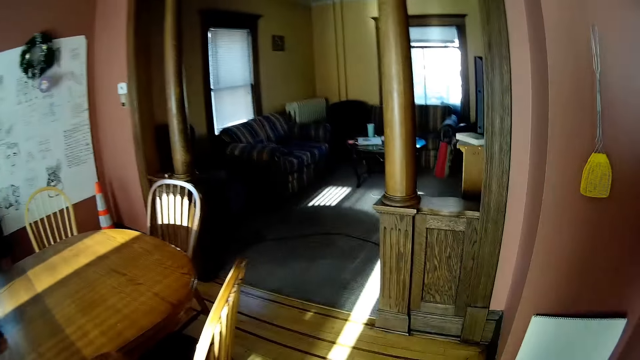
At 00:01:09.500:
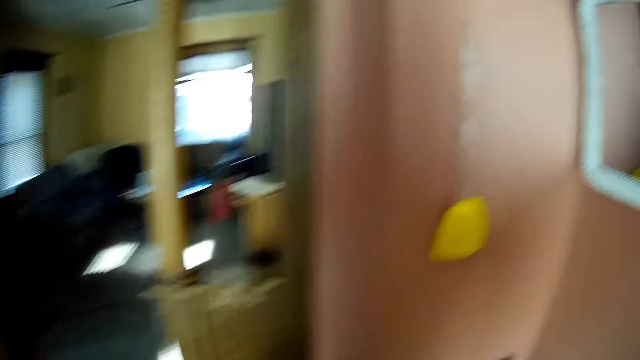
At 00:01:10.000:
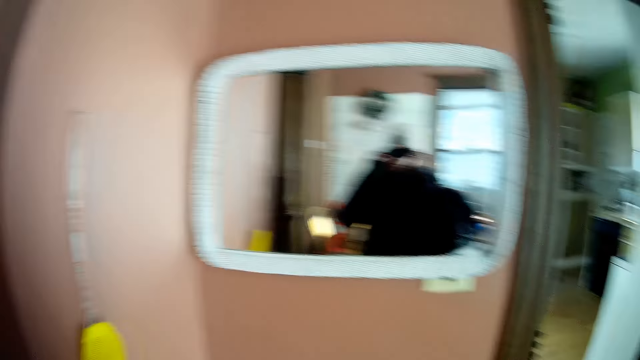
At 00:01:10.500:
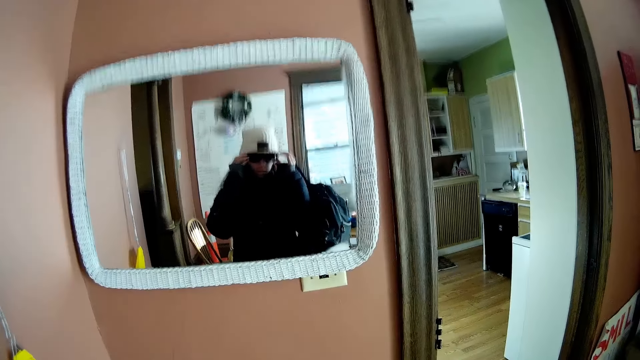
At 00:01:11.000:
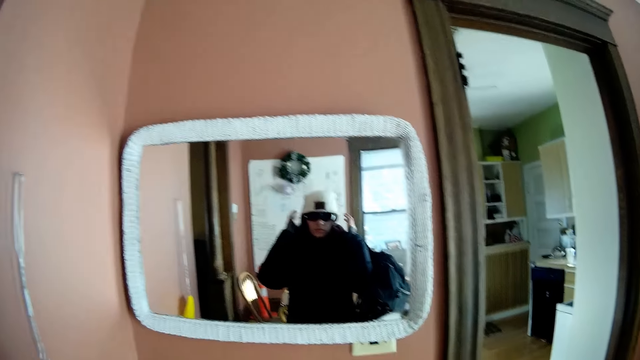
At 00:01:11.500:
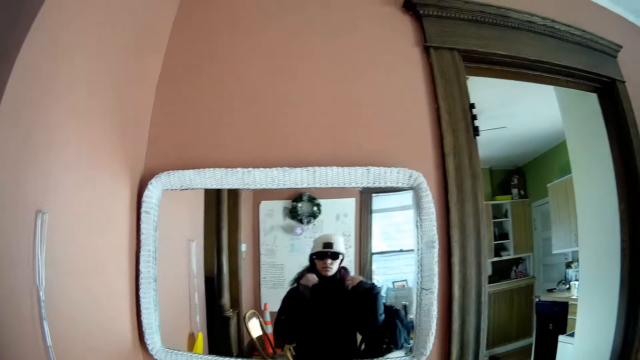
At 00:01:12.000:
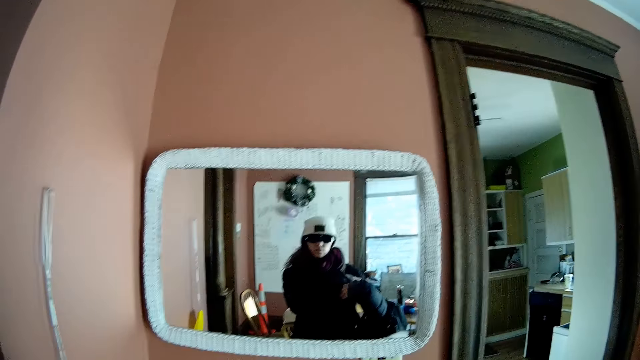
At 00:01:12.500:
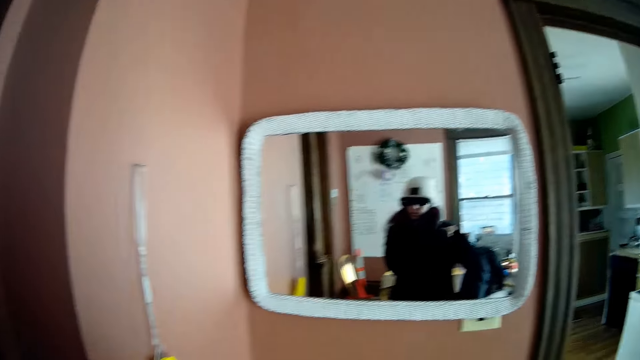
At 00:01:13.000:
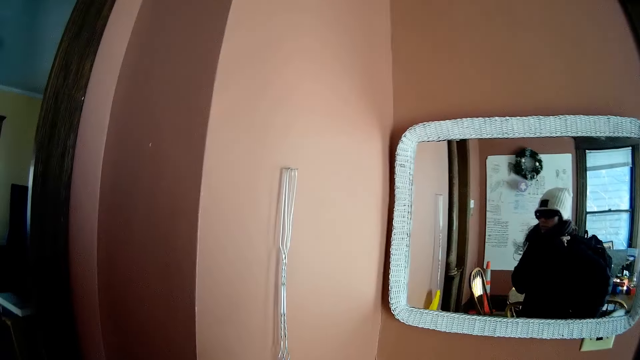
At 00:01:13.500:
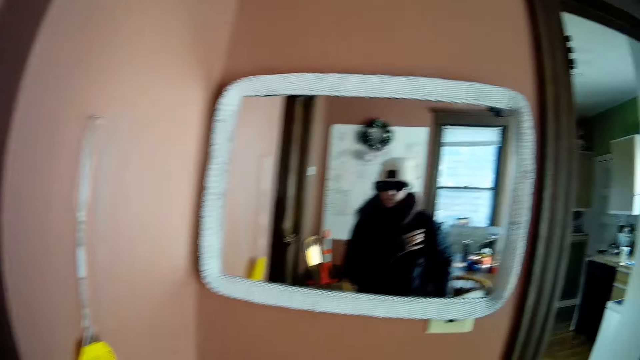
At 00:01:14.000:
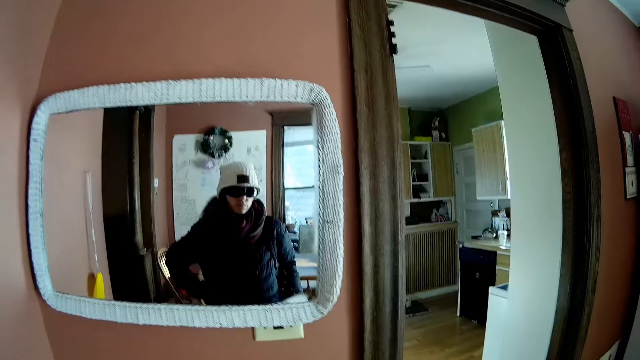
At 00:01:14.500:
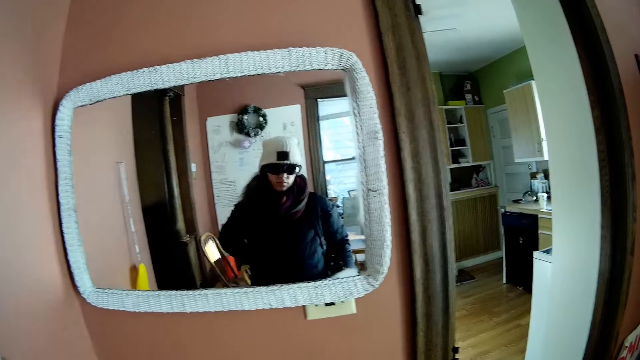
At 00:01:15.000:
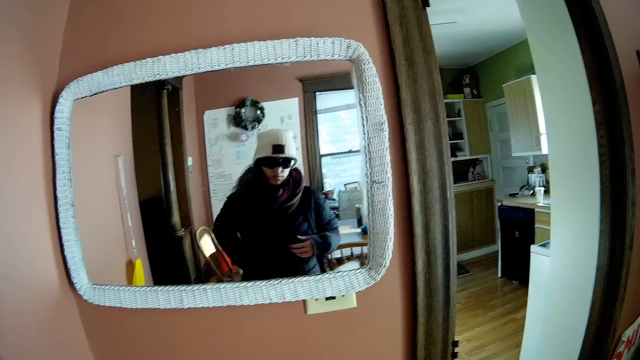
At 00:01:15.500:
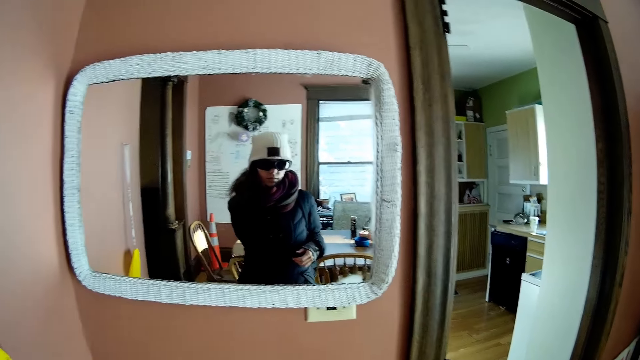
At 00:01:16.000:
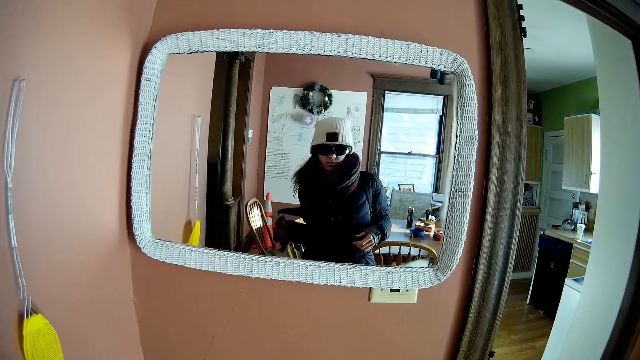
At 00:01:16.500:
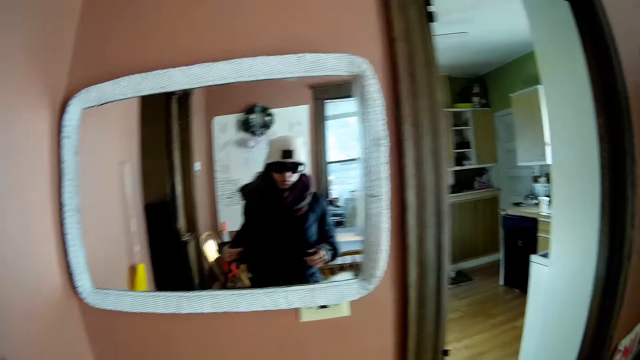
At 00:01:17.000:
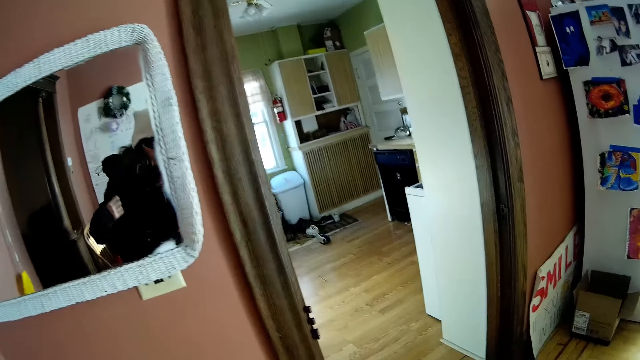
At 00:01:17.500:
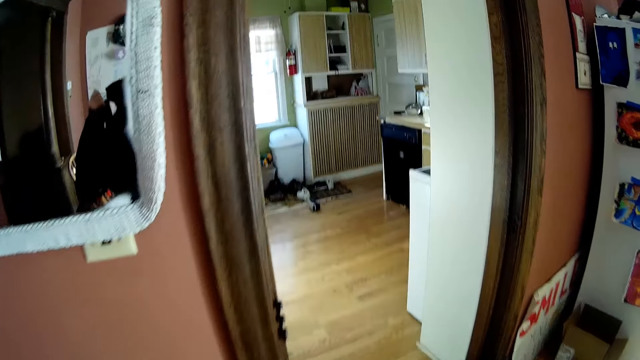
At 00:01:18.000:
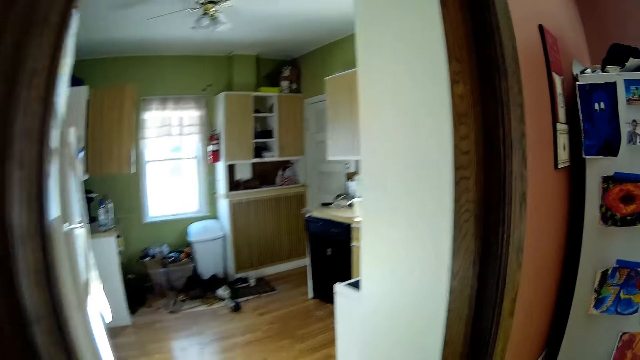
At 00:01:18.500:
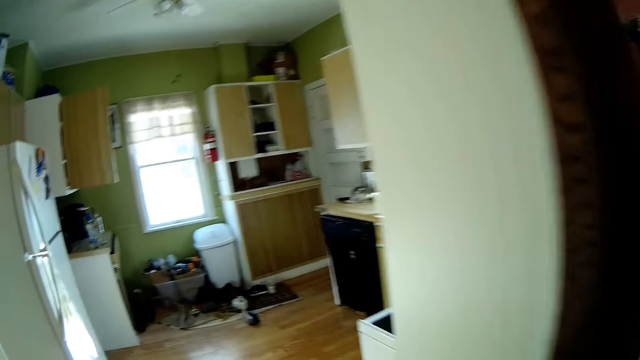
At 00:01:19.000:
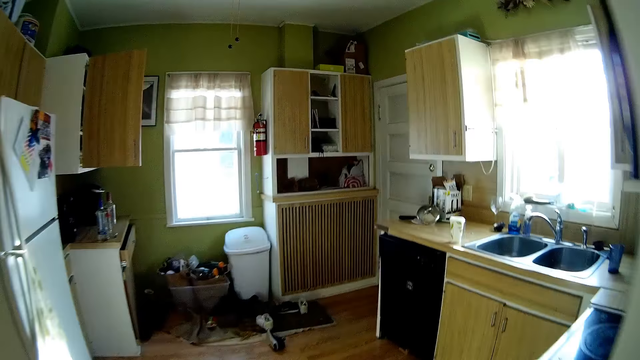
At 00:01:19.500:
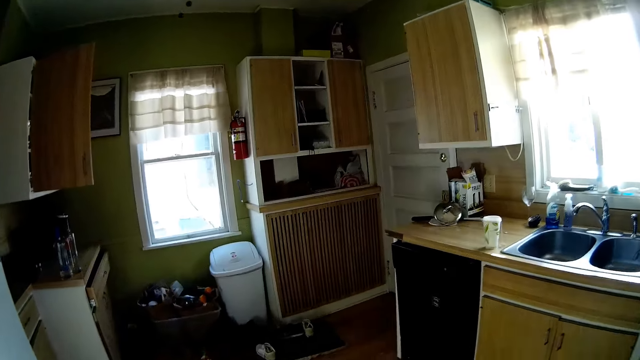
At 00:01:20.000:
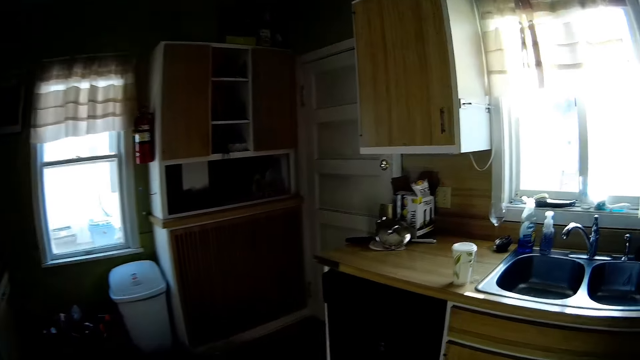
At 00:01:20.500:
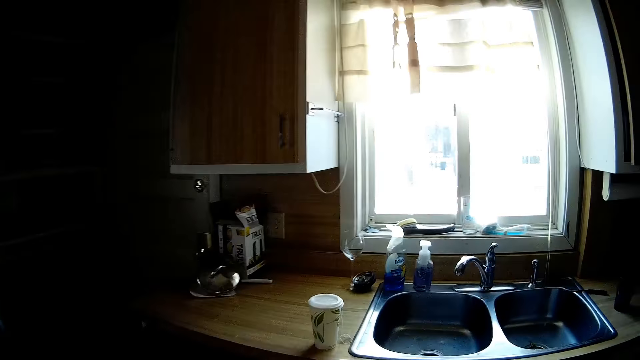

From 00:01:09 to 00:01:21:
The camera wearer stares at the mirror. They back the bag with both hands. They put the backpack on the back. They walk around the apartment.

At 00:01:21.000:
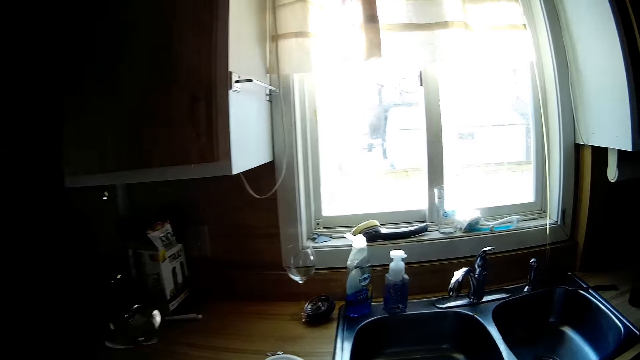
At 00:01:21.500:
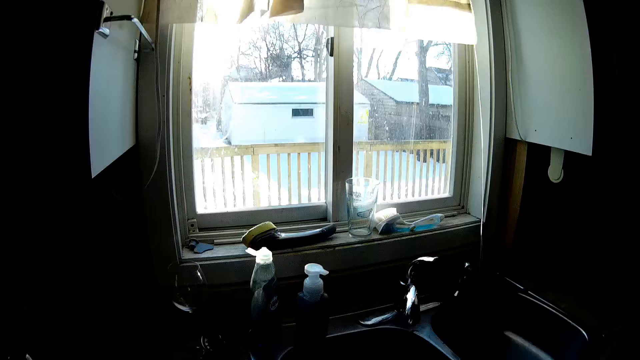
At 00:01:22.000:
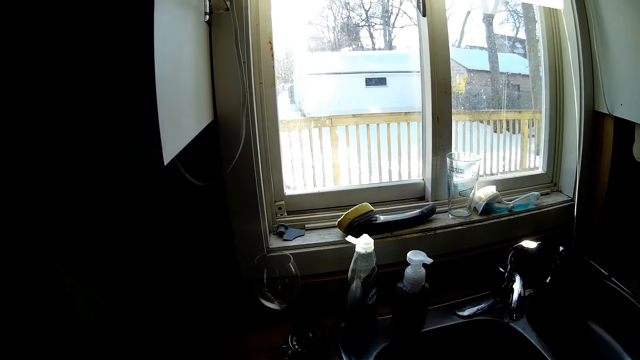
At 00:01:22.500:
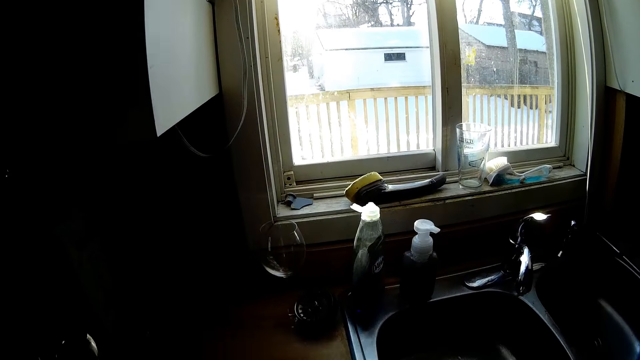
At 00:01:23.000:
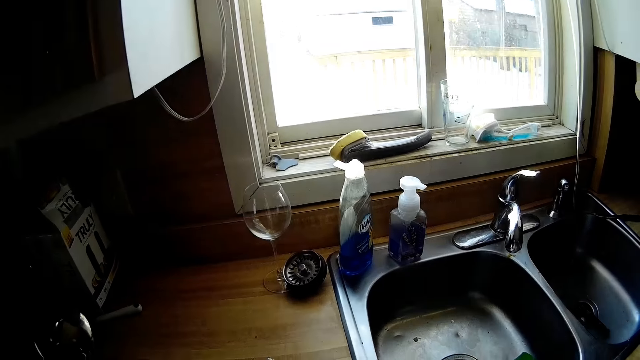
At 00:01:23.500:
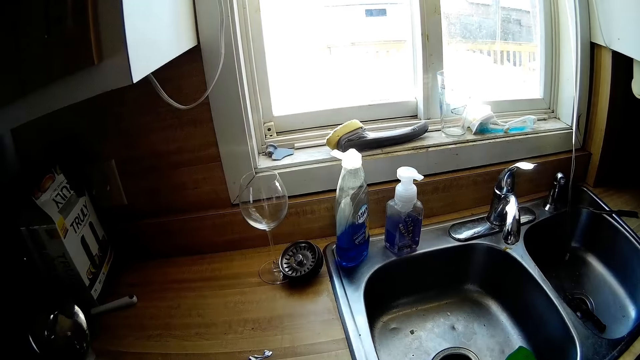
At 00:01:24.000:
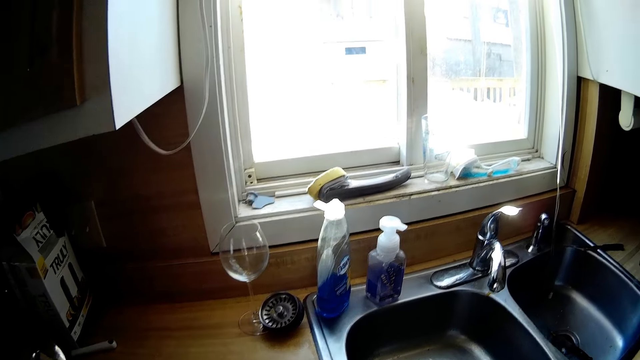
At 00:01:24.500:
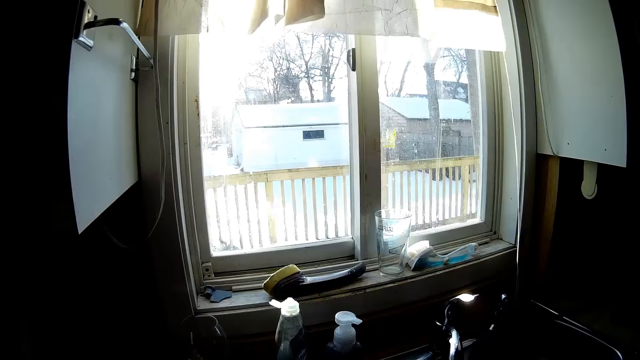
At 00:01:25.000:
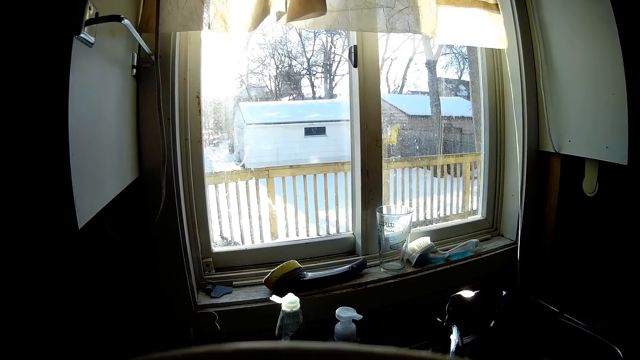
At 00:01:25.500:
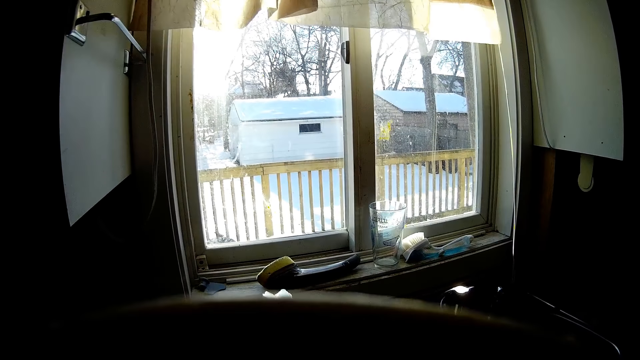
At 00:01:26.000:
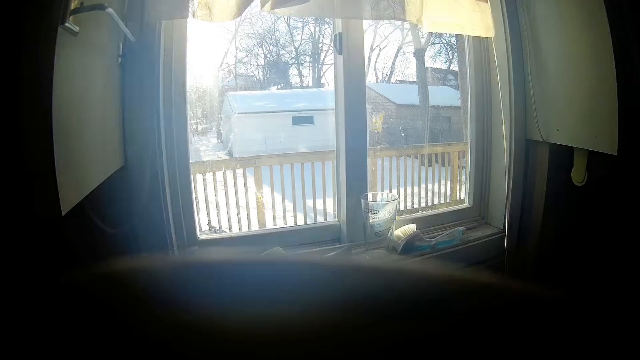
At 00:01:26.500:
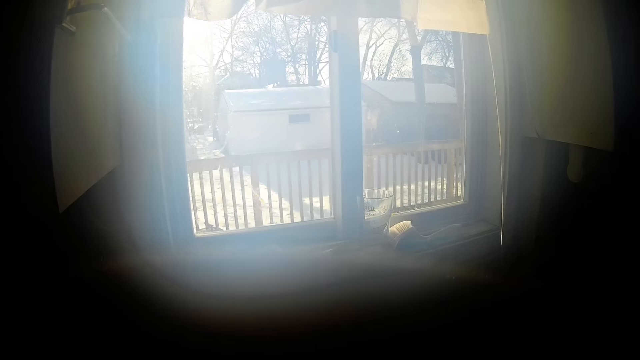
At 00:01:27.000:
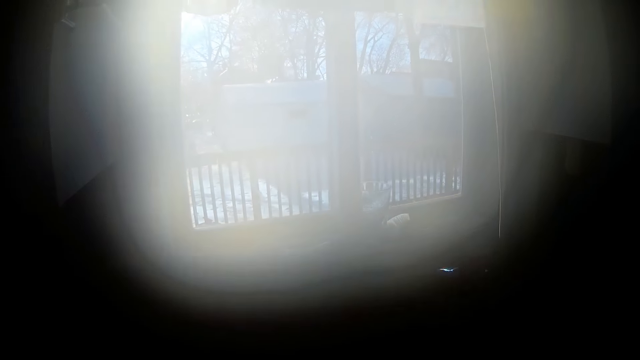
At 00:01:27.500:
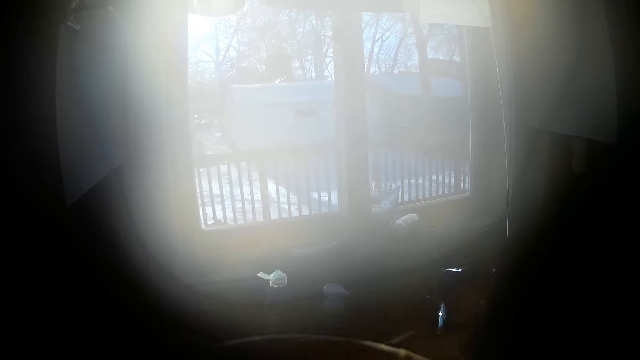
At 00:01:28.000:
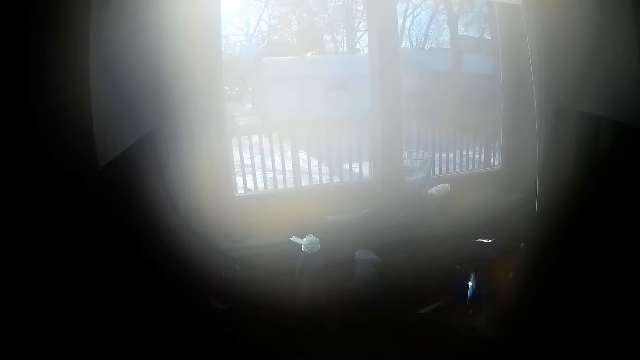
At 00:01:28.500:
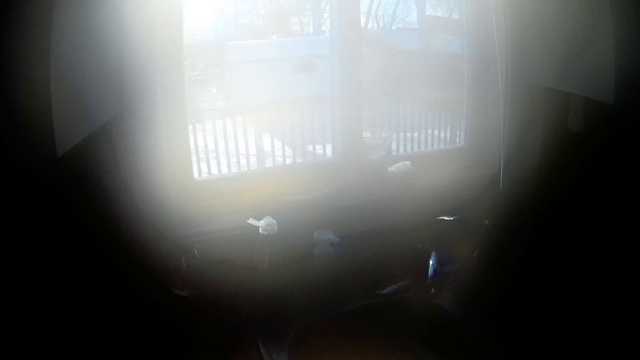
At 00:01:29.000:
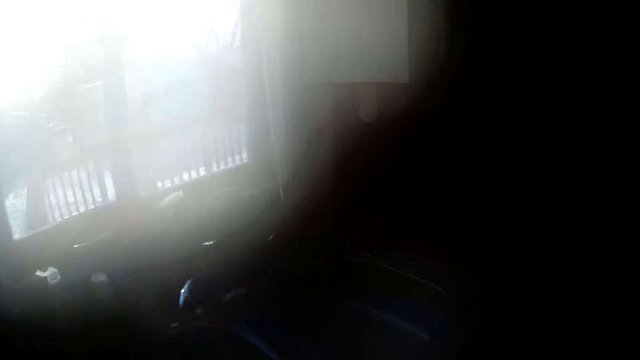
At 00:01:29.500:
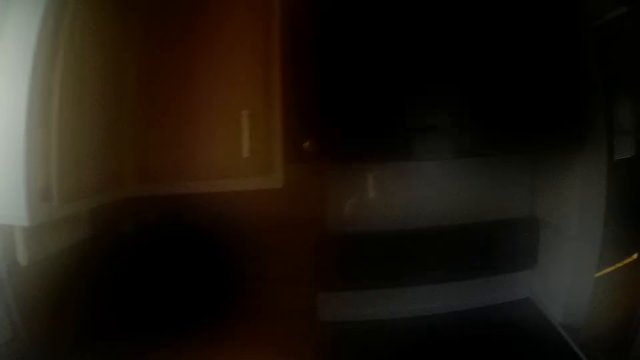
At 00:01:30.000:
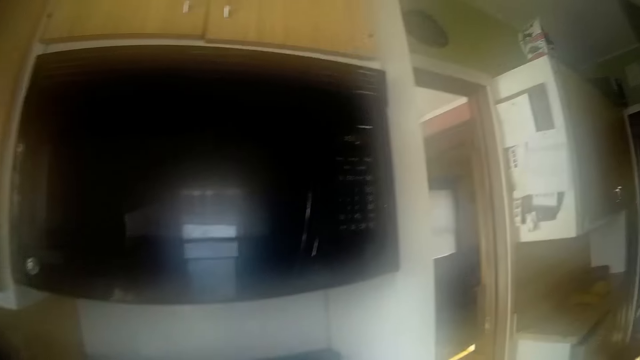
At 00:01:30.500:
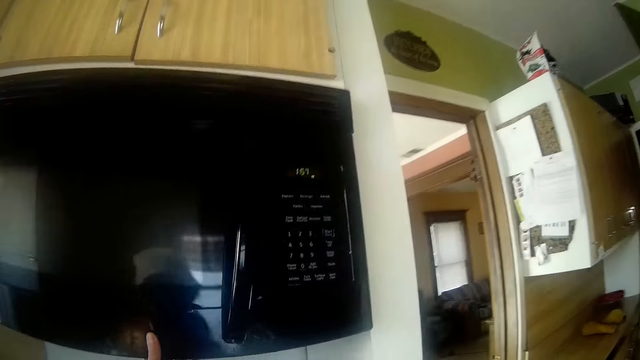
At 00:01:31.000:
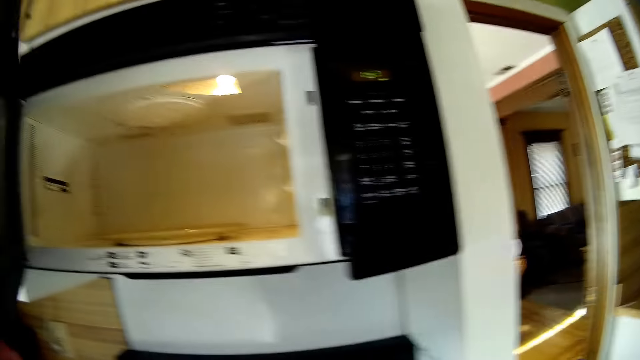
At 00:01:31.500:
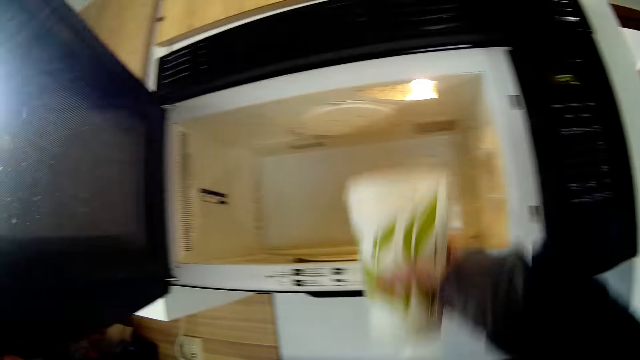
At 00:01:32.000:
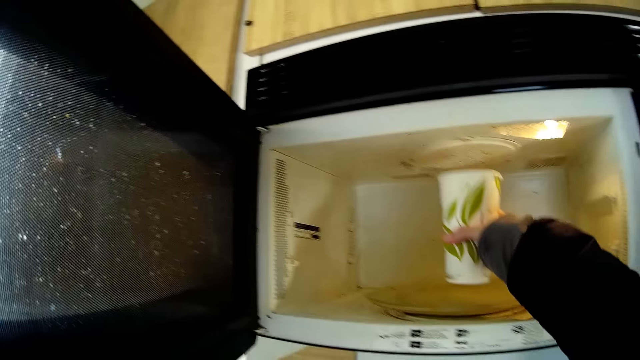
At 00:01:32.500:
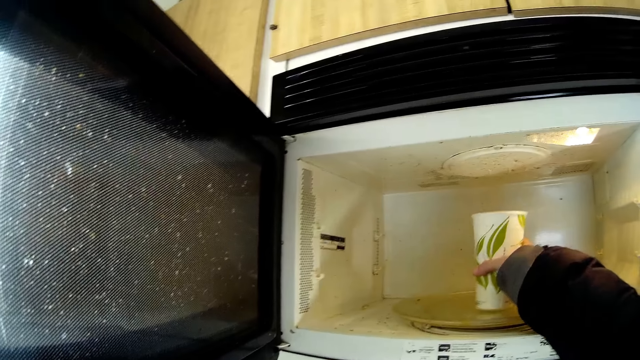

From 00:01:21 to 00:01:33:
The camera wearer stares at the countertop. She drinks coffee. She opens a microwave with her left hand.
